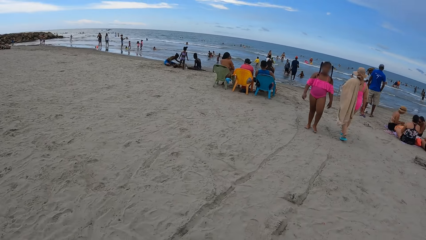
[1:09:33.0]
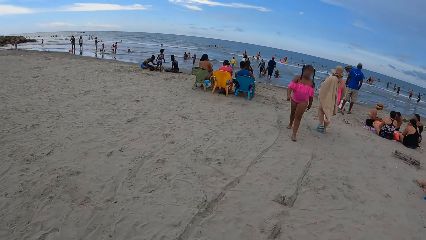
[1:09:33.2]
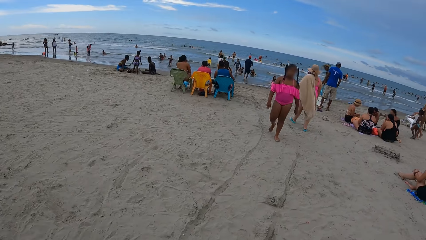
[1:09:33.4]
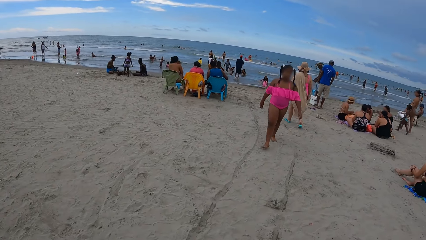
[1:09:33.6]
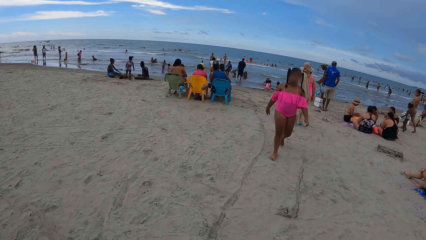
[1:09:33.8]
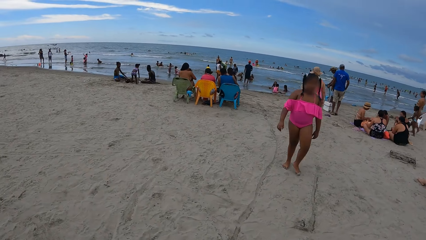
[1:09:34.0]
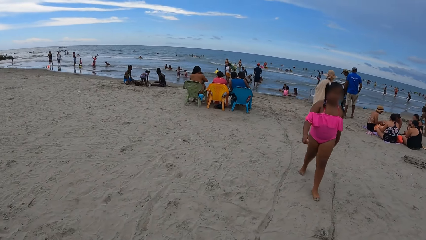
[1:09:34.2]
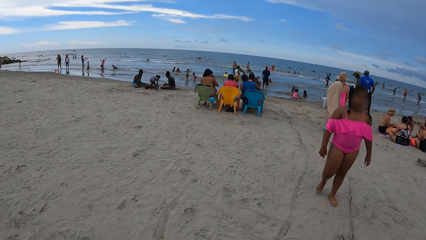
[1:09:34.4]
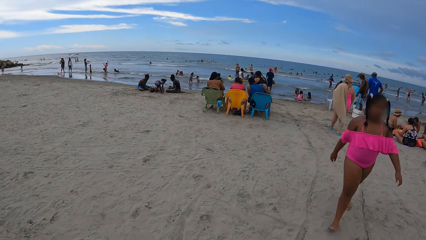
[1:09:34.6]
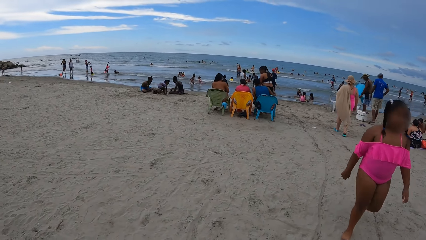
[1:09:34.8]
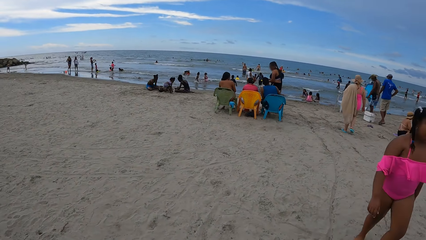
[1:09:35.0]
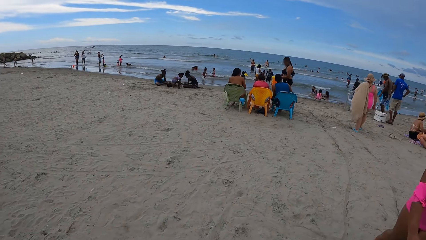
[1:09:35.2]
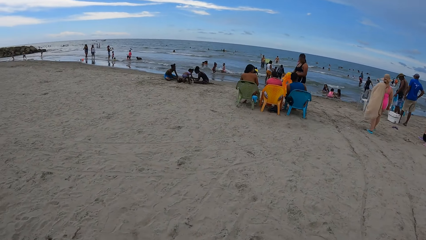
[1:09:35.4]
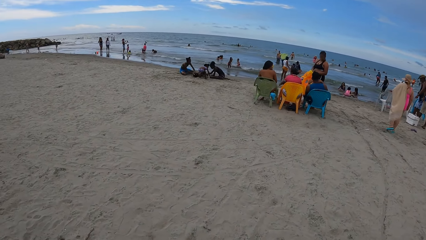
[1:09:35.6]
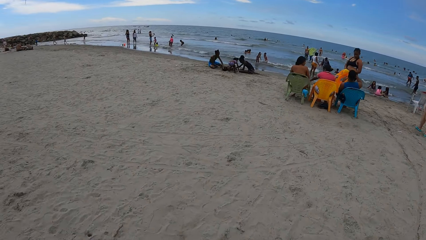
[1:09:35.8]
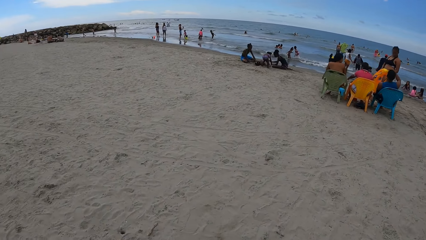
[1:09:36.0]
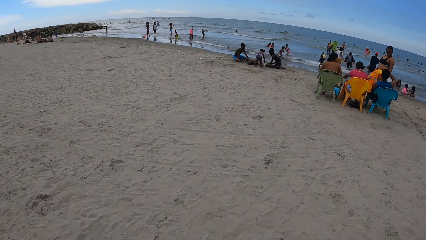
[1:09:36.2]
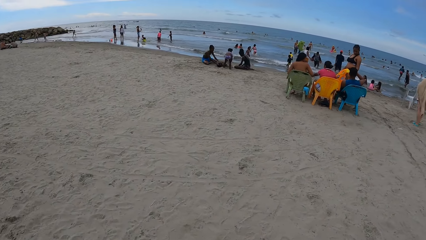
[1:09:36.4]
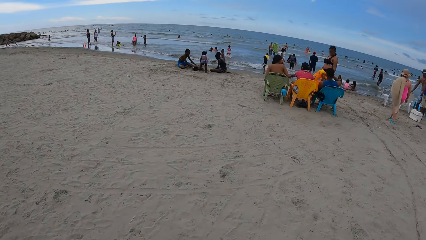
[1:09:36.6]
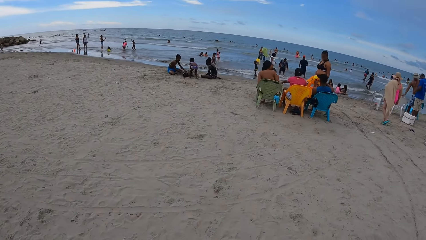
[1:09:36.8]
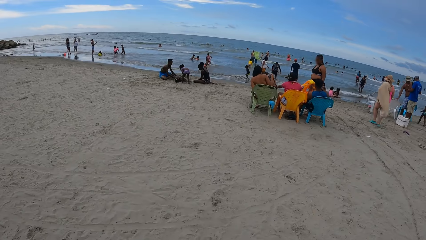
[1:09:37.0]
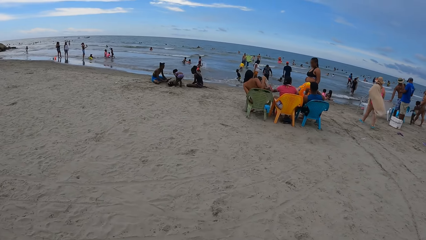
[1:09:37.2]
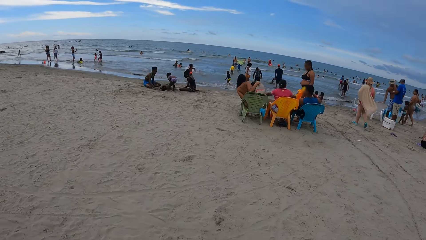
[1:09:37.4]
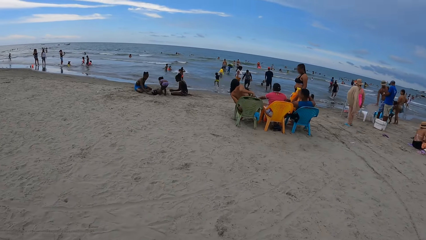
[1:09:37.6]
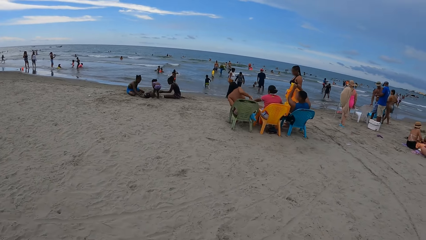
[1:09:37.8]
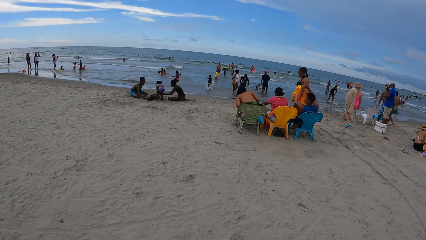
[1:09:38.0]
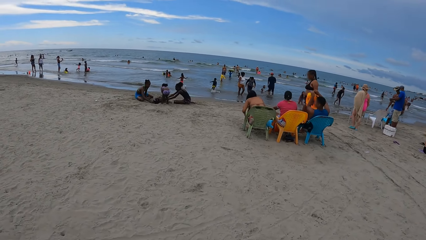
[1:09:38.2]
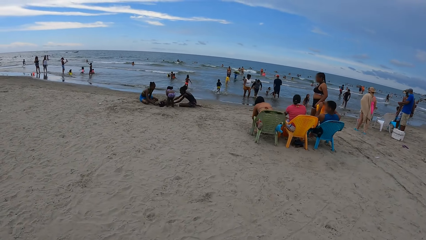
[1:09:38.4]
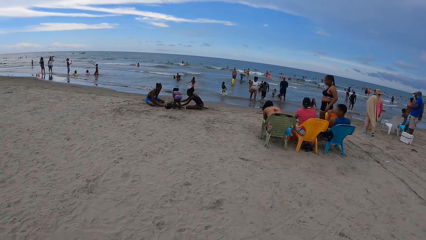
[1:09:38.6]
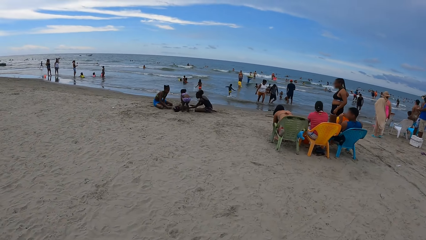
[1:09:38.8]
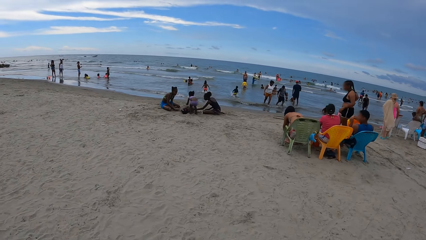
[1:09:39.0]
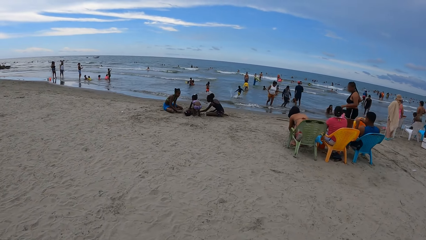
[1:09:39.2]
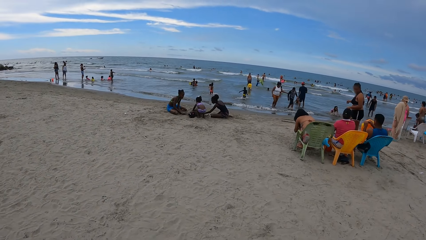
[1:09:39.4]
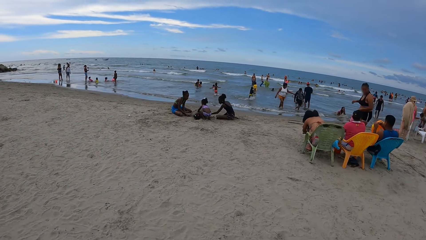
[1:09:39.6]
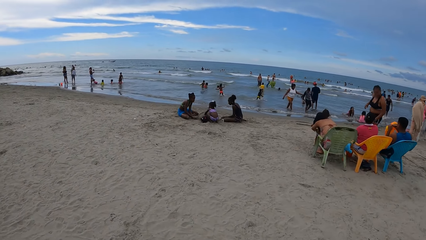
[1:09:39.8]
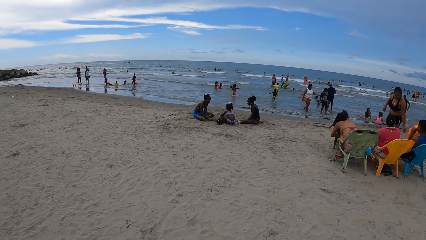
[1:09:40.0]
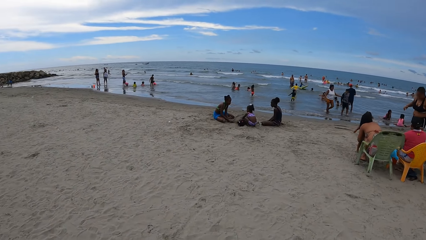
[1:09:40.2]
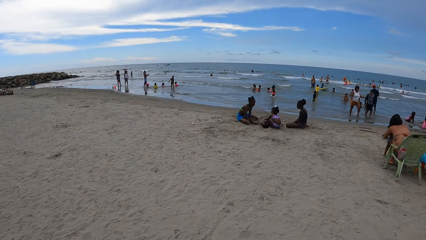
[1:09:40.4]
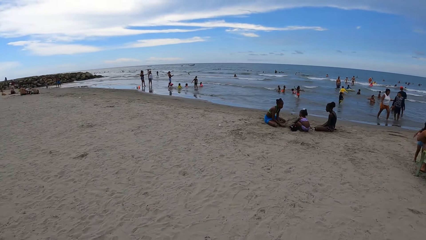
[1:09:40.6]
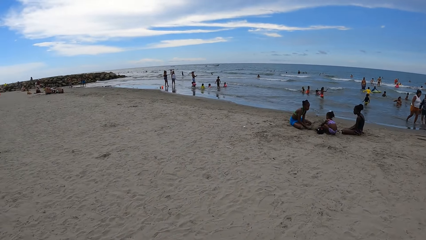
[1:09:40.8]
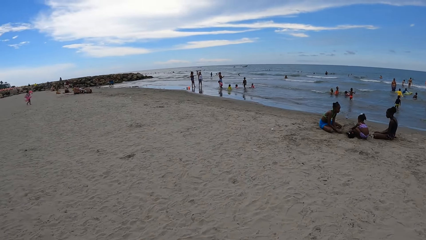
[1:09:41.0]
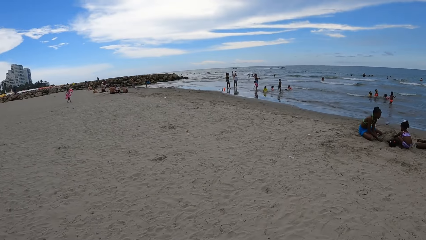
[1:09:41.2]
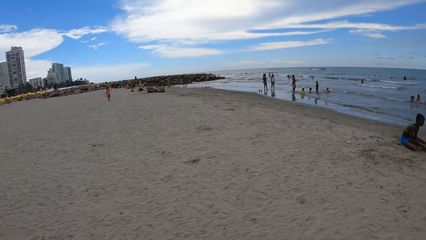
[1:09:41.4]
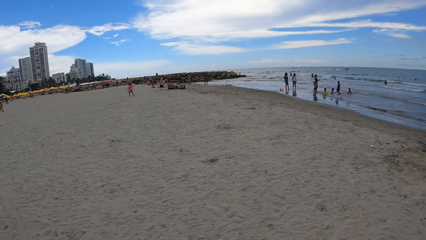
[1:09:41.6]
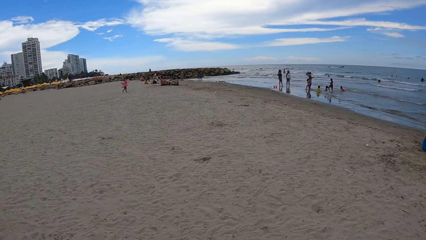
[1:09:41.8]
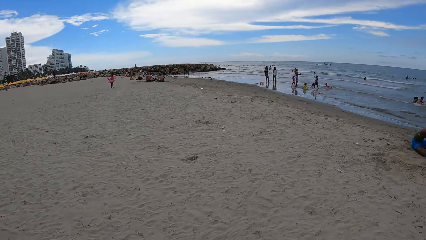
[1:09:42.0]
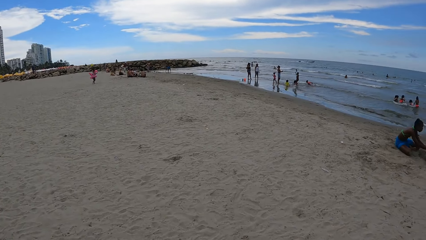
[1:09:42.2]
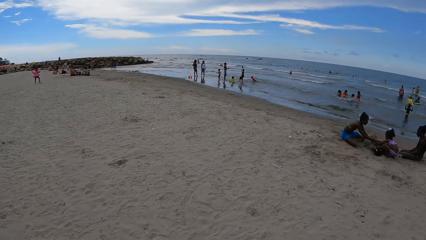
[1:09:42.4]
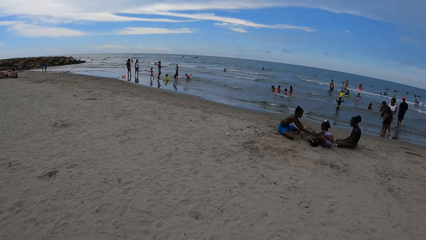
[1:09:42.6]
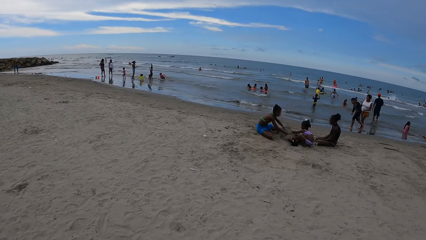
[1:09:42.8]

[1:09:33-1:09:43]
The camera wearer looks around.

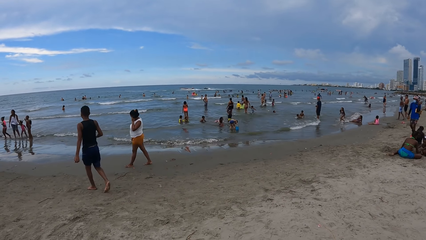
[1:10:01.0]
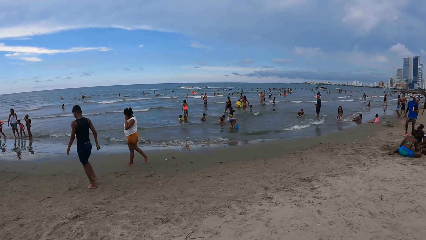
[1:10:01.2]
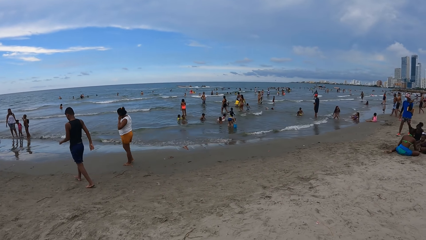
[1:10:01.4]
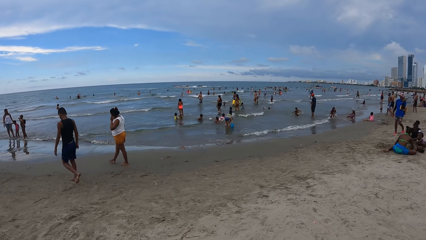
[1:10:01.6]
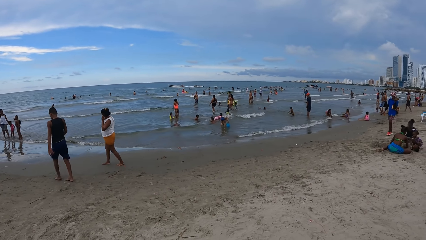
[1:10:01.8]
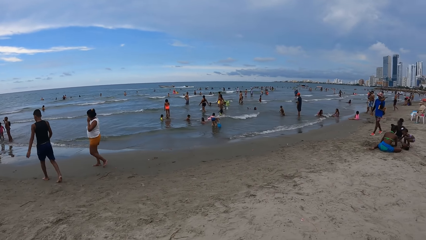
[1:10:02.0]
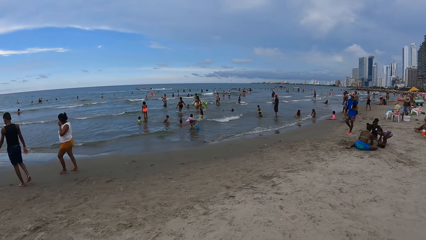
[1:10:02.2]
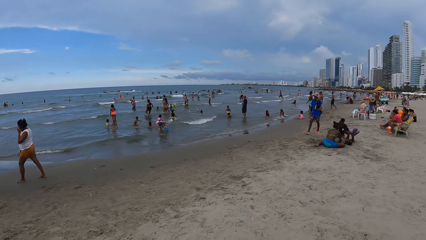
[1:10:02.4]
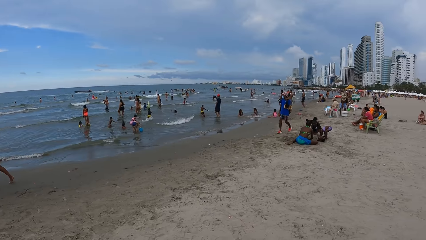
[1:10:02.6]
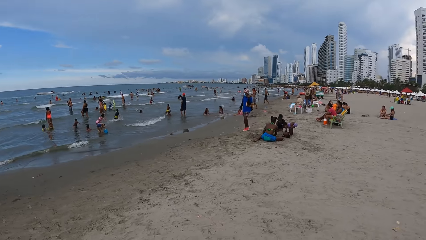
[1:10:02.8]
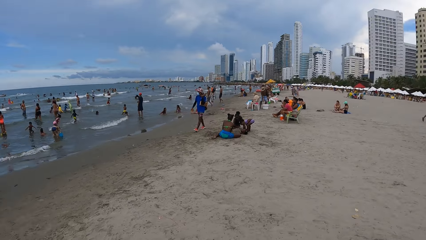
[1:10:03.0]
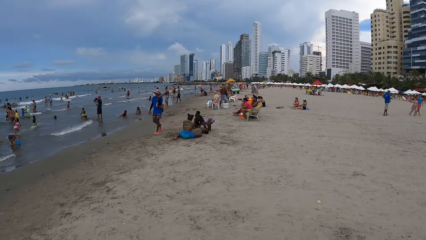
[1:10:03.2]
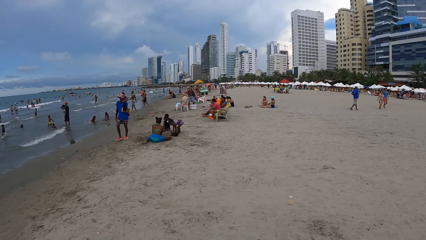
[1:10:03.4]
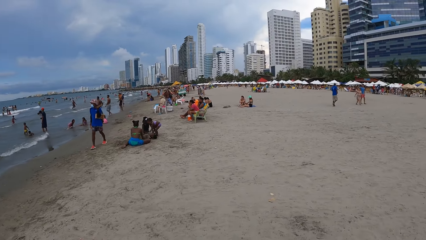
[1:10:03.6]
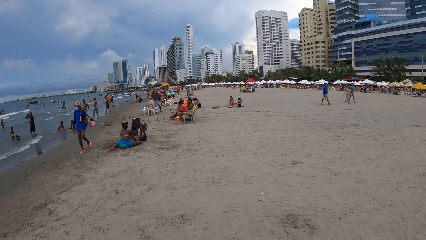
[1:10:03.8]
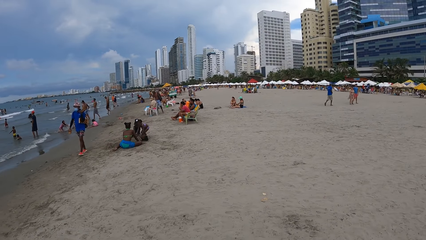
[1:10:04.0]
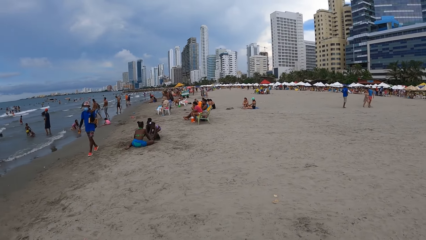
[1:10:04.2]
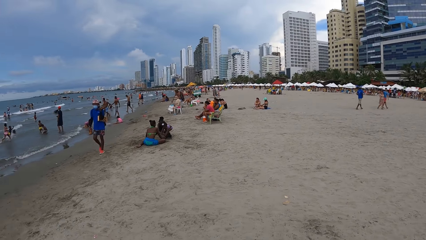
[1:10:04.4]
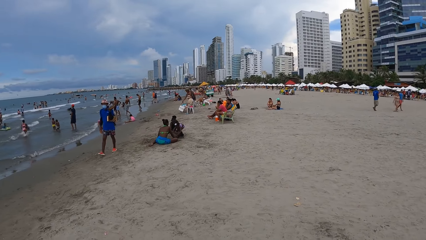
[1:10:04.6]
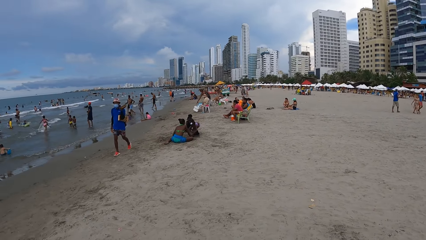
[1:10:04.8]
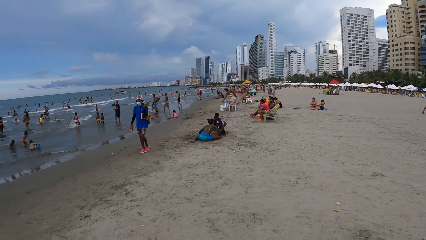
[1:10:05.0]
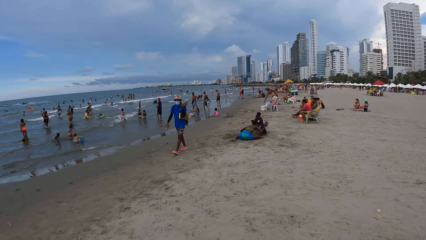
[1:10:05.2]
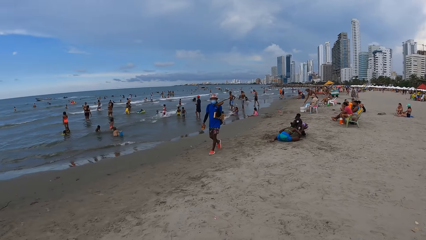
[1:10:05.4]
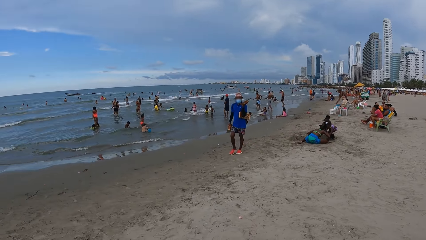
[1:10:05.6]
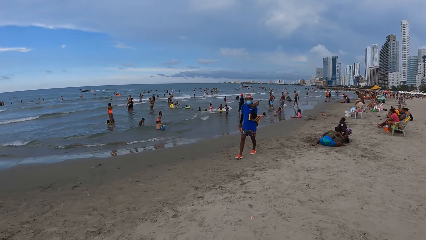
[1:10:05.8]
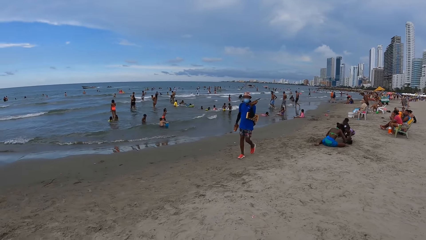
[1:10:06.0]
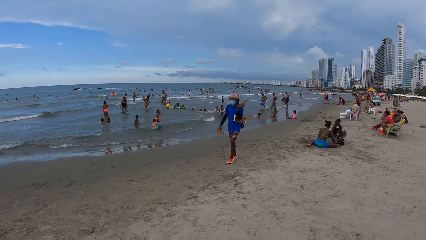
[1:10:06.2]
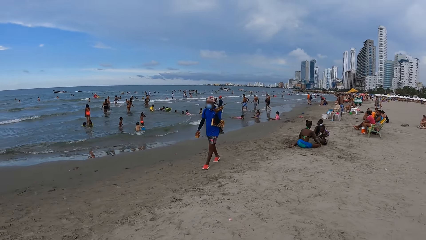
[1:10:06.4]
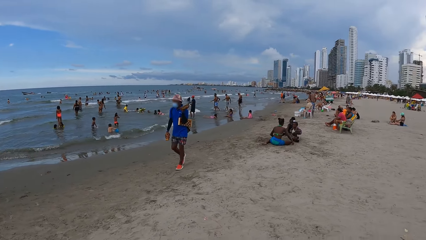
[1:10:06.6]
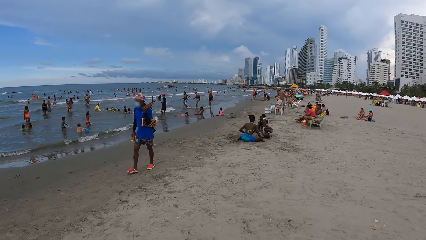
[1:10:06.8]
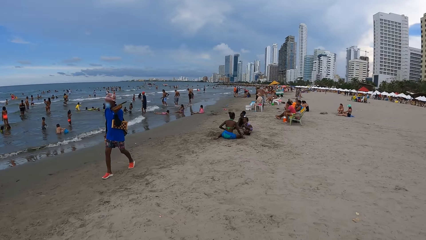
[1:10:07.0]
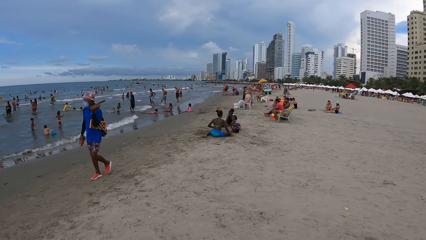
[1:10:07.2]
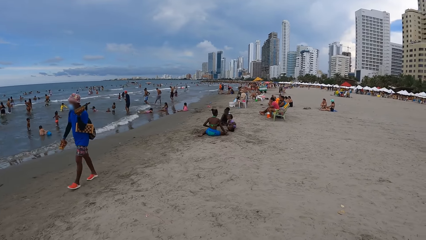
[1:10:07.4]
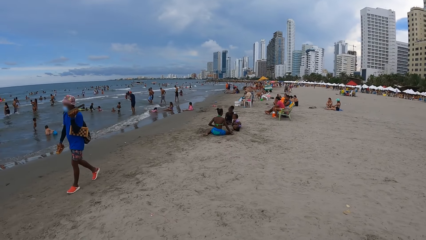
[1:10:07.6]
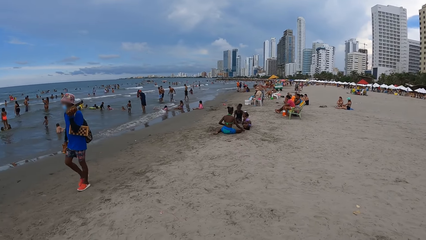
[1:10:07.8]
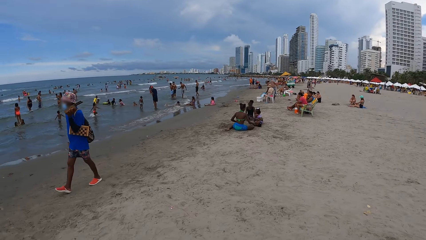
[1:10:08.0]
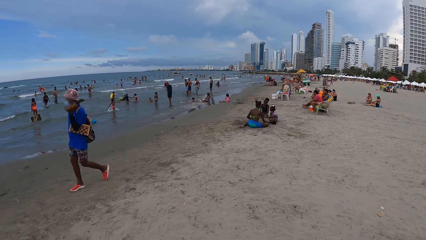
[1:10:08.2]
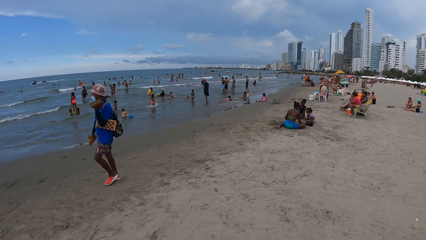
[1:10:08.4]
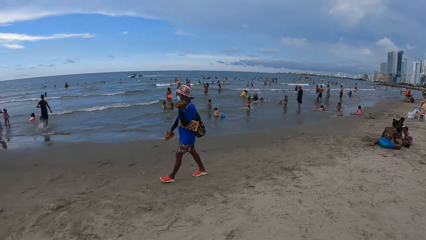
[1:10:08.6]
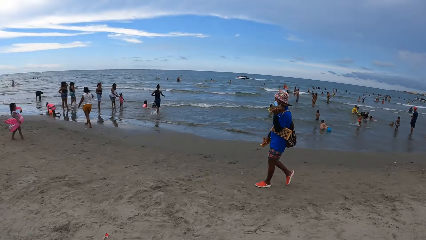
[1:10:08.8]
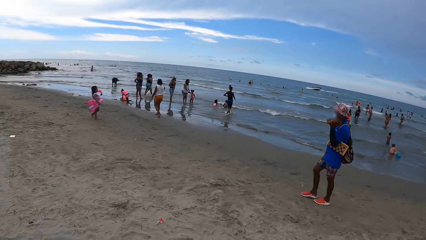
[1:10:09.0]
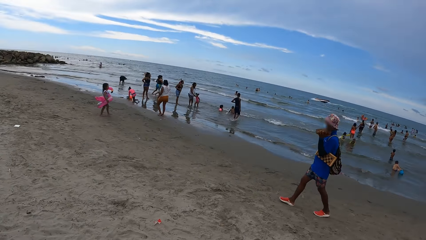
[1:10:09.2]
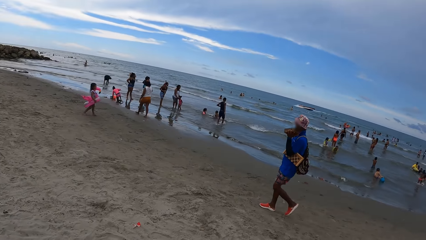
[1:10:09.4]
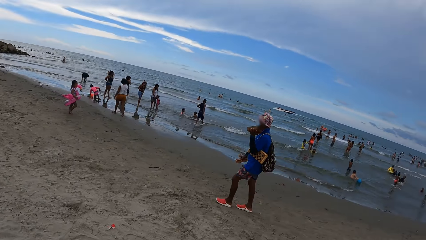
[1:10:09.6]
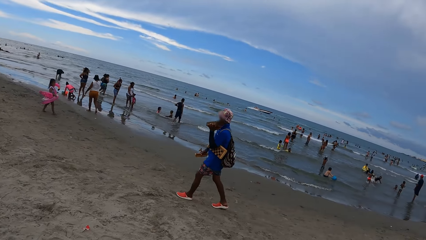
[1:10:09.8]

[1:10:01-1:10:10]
The camera wearer looks around. They turn around.
